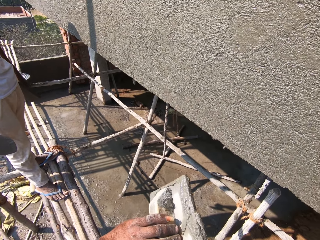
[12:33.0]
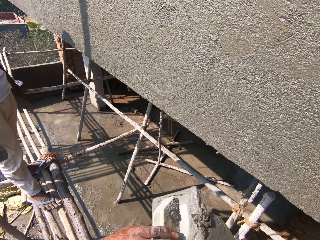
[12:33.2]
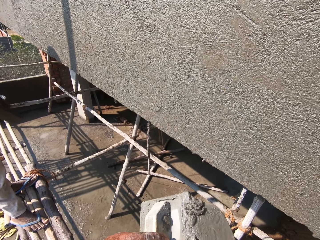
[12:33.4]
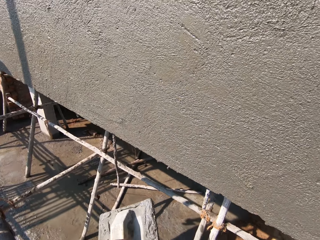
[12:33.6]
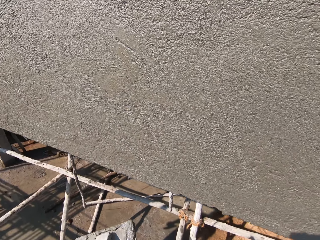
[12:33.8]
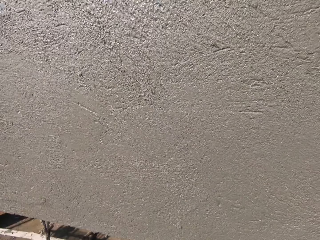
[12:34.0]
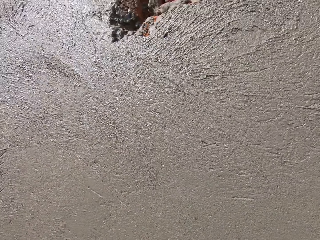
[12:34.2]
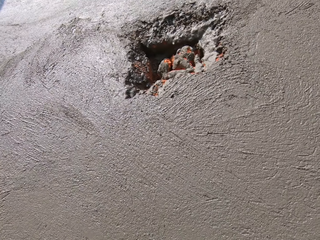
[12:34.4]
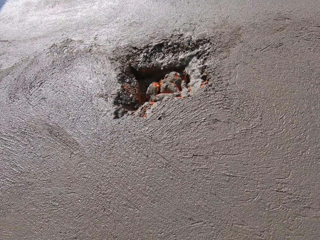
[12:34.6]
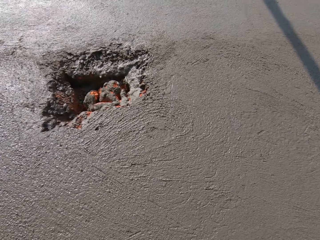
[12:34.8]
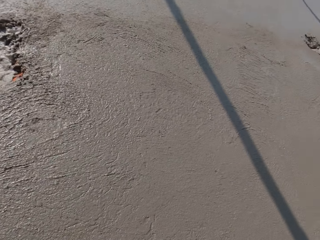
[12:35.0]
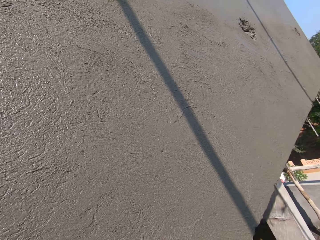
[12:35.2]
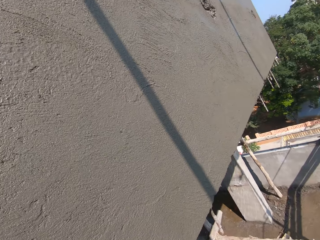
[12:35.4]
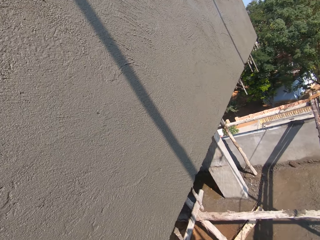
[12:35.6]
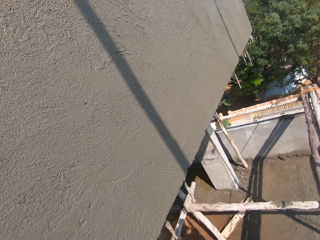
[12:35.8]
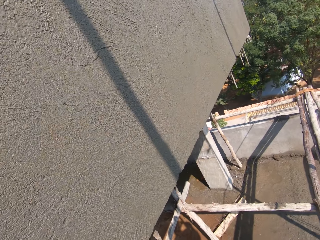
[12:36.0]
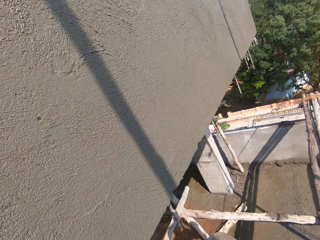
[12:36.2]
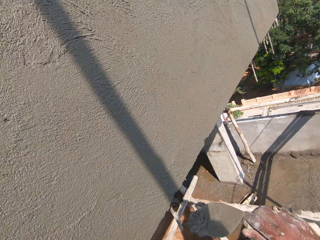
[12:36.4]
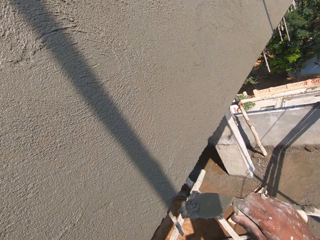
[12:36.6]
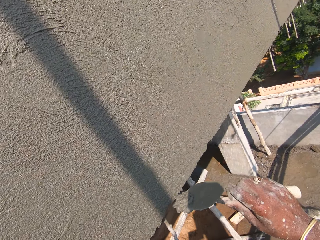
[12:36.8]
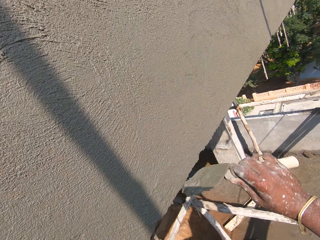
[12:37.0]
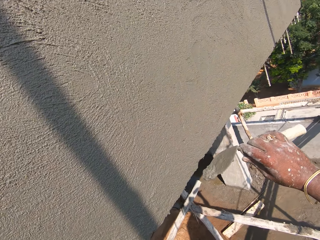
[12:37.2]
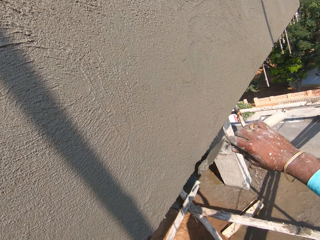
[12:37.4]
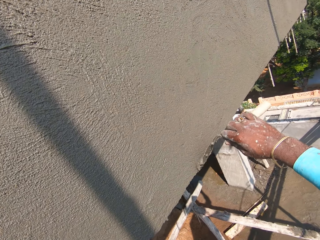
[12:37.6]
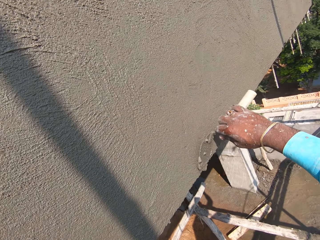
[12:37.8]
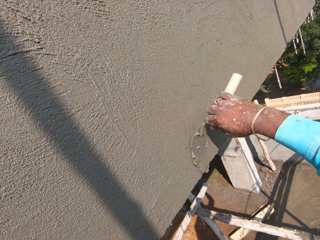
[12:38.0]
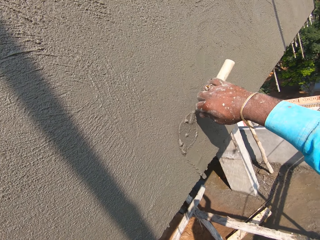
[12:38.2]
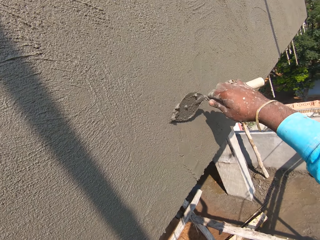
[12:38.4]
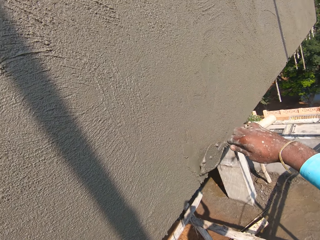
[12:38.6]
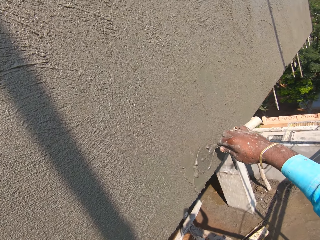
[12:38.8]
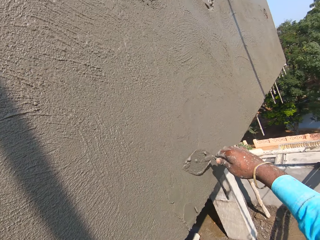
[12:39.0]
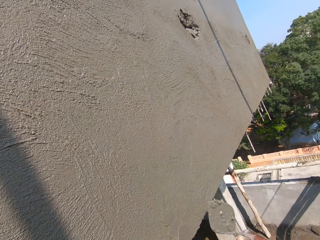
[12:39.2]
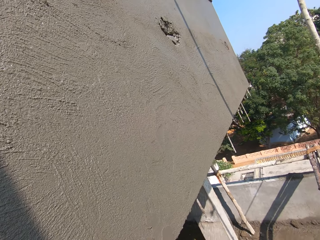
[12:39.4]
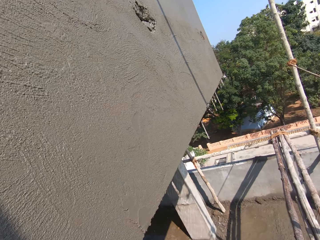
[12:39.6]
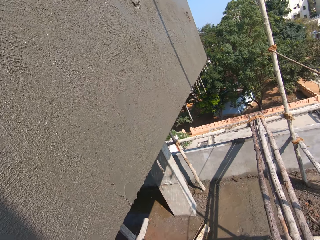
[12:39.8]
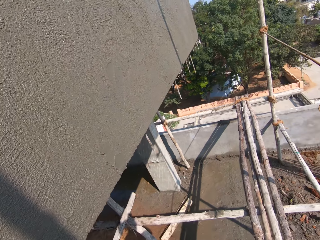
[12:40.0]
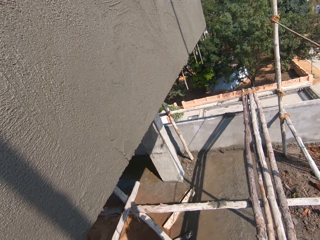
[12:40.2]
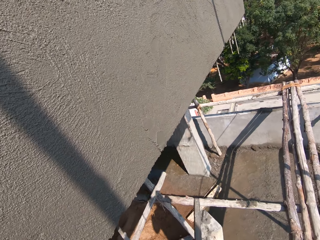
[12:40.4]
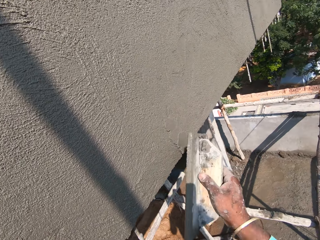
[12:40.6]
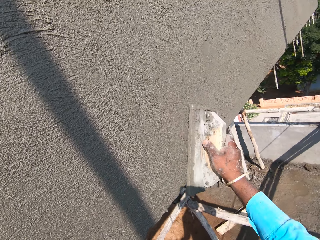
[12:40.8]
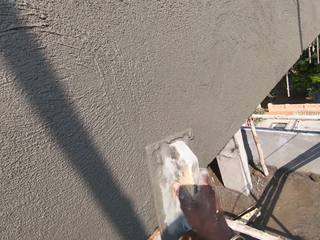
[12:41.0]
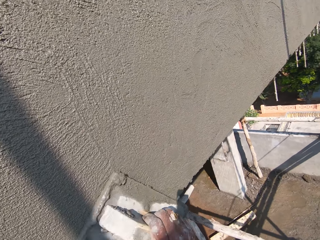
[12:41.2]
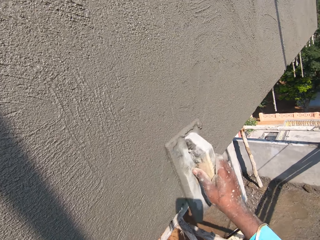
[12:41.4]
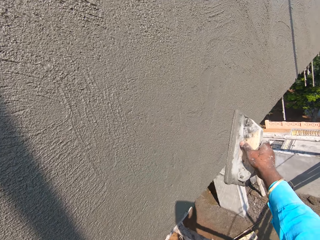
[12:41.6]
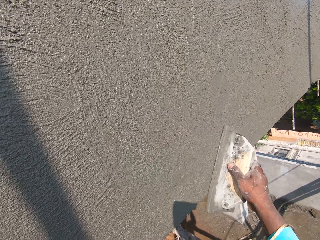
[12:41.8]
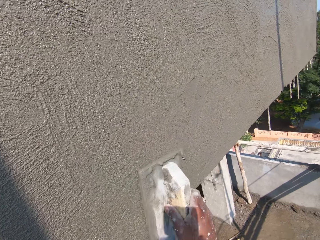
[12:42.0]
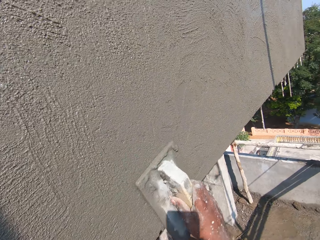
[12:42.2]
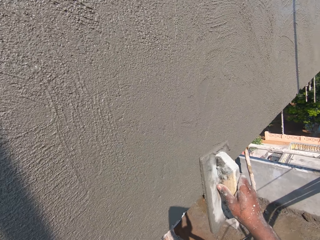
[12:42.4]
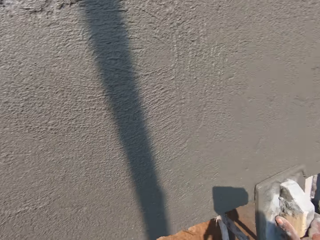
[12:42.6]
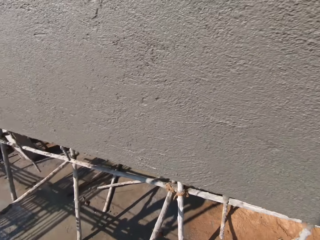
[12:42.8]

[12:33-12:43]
The camera wearer spreads the mortar on the wall with the hand trowel in his right hand. He looks around. He smoothens the mortar on the wall with the float in his right hand.

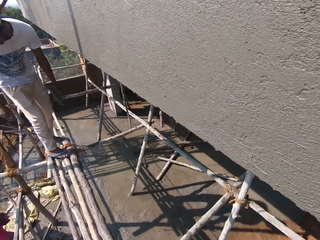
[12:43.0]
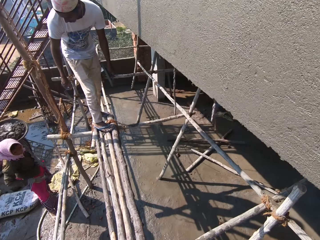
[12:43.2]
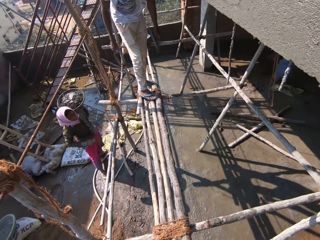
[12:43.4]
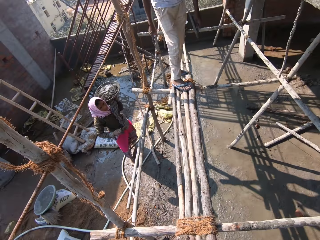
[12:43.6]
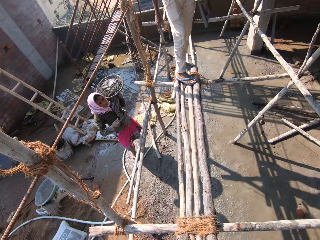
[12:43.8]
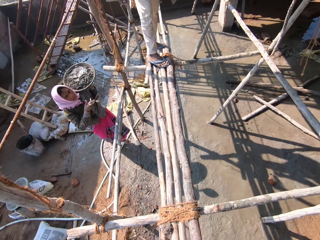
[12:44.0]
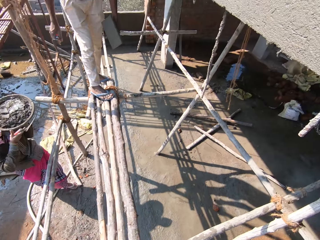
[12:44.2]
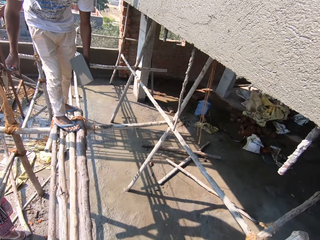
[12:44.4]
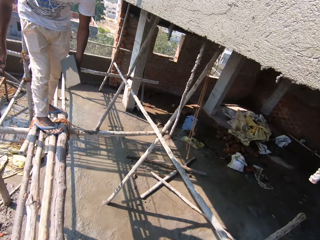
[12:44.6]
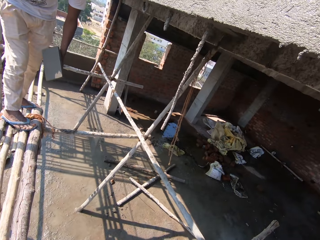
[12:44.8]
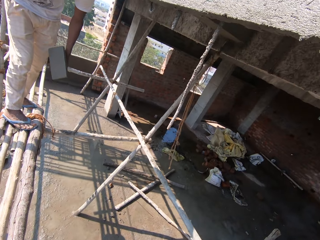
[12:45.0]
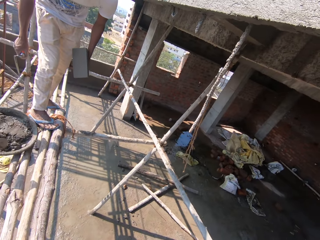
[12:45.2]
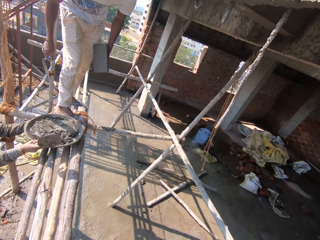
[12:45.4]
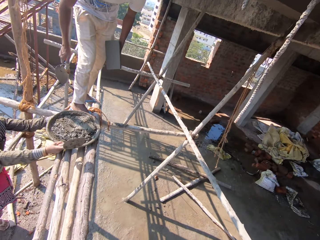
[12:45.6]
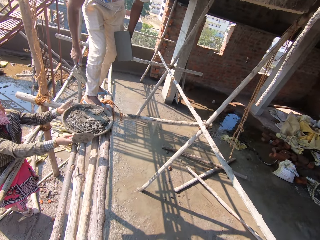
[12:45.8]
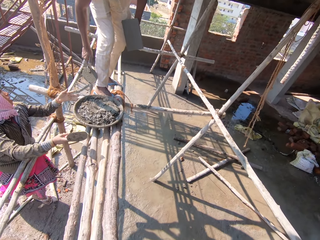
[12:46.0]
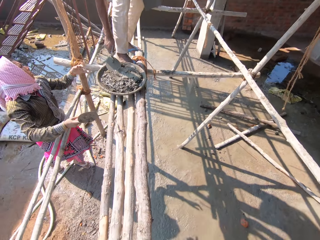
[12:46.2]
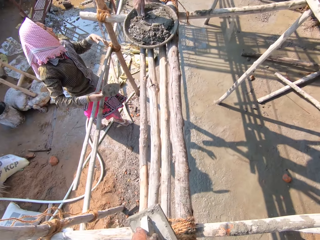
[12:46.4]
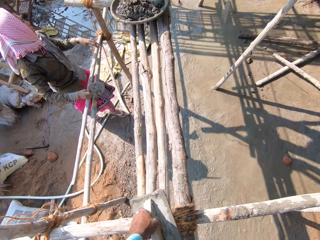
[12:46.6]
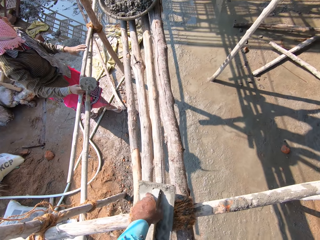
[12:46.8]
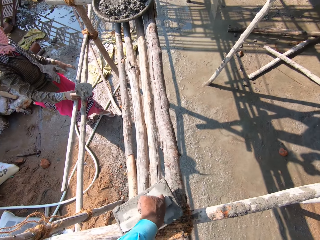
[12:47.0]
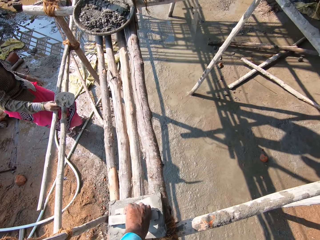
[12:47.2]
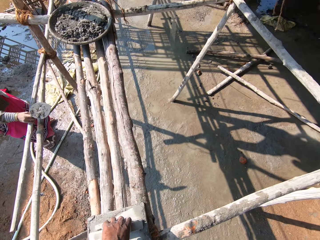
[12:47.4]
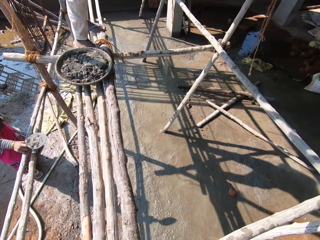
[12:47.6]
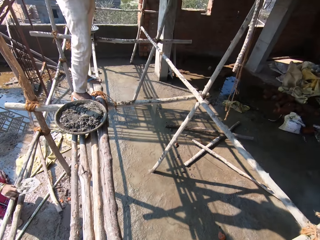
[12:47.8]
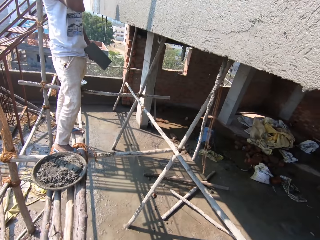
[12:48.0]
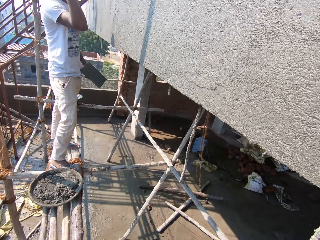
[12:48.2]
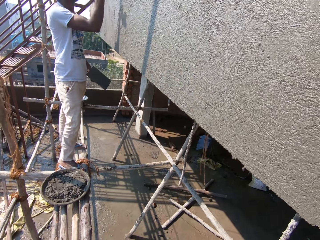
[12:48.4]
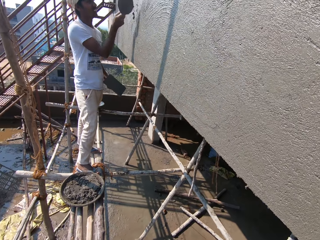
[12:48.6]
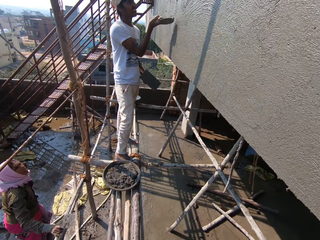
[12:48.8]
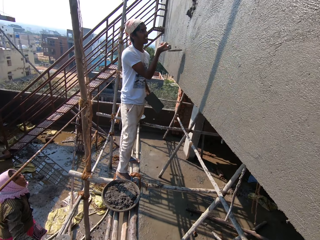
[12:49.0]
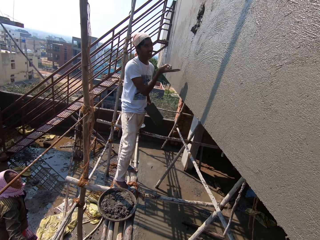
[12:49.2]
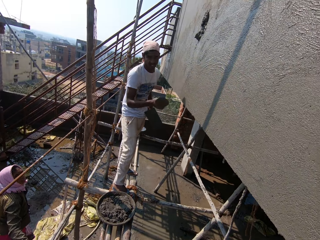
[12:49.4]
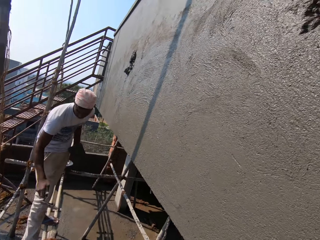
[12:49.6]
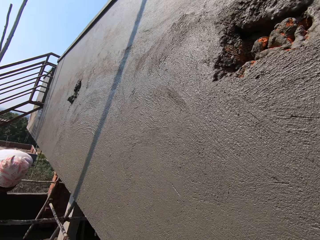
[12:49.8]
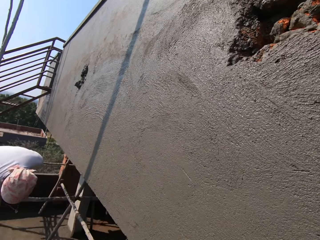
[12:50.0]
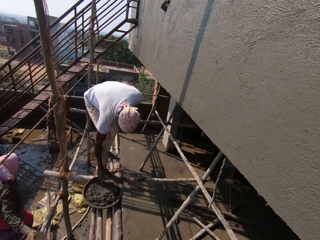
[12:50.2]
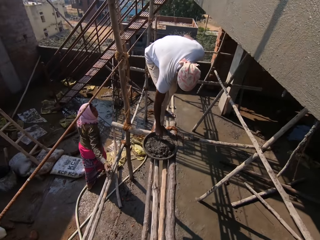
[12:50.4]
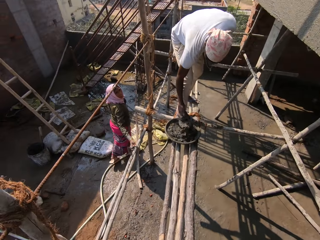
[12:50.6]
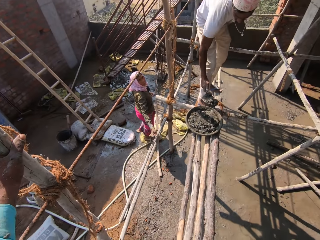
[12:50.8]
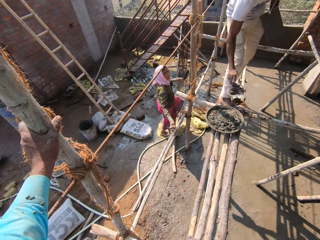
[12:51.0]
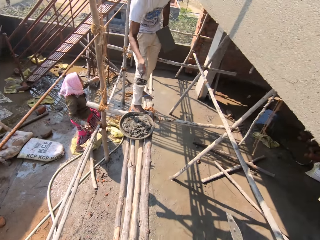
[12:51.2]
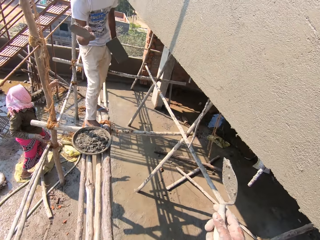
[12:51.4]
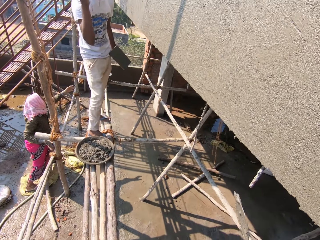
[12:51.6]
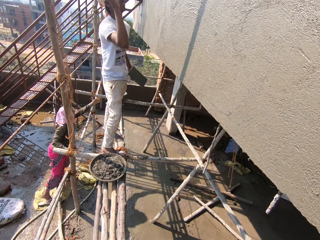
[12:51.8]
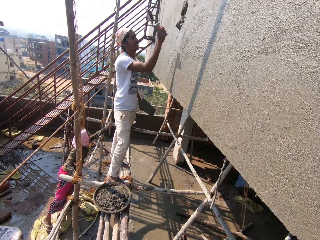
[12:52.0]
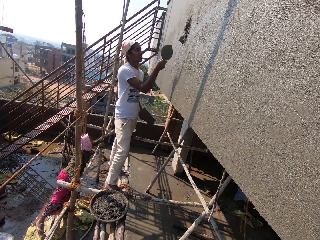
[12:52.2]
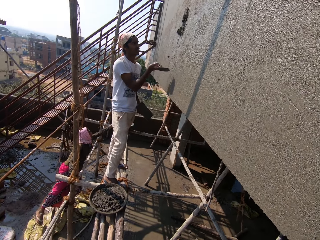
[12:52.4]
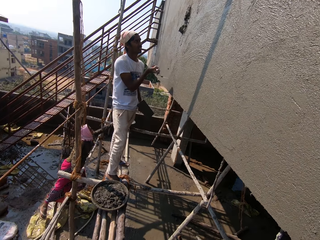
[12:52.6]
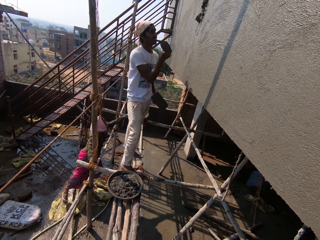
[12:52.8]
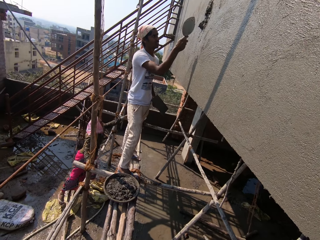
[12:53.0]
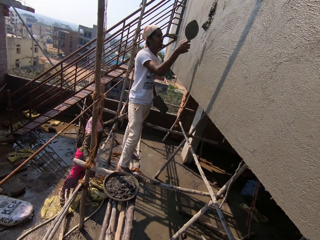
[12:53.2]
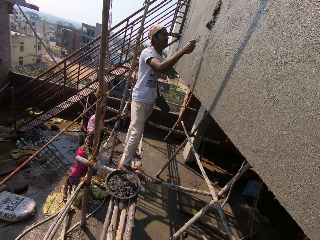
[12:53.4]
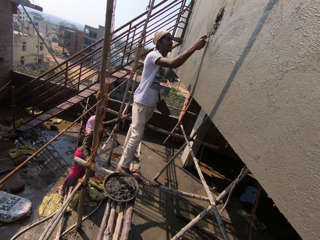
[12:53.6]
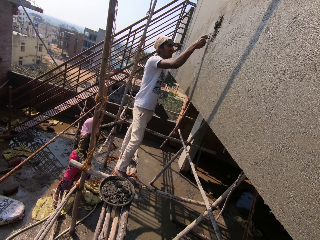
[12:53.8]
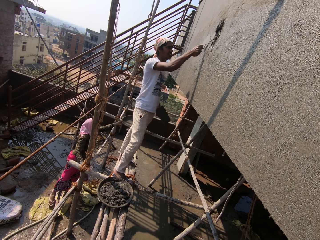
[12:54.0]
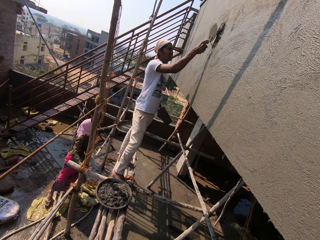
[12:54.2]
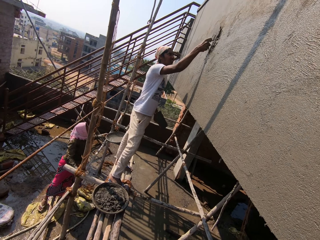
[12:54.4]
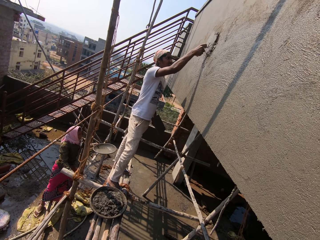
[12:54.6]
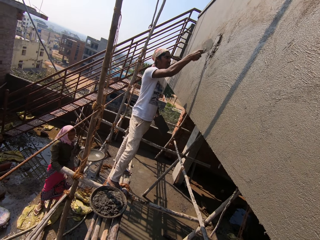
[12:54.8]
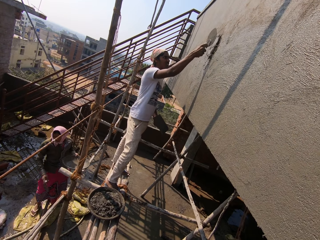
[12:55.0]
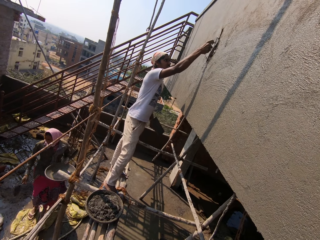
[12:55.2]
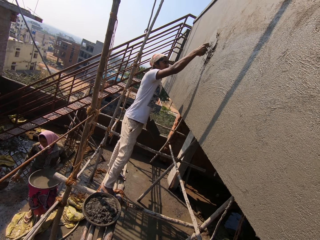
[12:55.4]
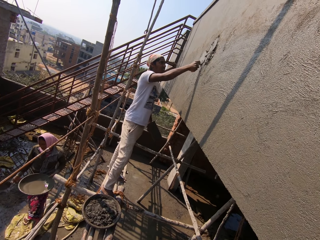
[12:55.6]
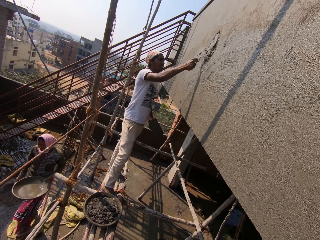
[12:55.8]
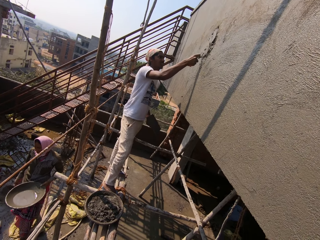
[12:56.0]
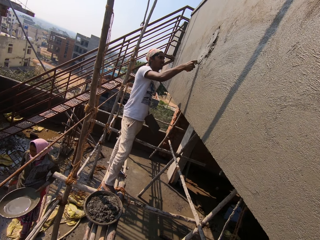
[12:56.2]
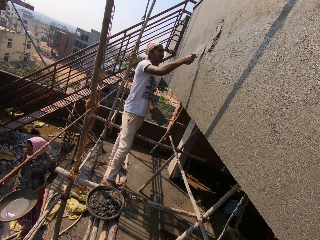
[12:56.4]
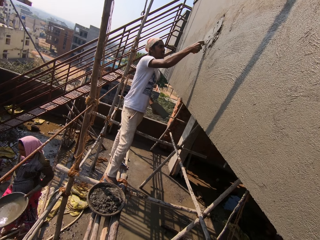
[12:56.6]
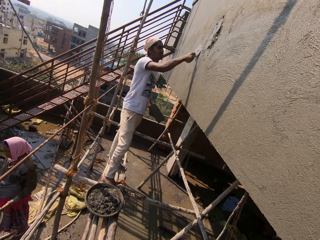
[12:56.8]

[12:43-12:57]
The camera wearer looks around. The woman drops a head pan on the scaffold with both hands. The camera wearer places the float on the scaffold with his right hand. The man plasters mortar on the wall with the hand trowel in his right hand. The camera wearer looks around. The man takes mortar from the head pan with the hand trowel in his right hand, plasters the mortar on the wall with the hand trowel in his right hand and spreads the mortar on the wall with the hand trowel in his right hand. The woman picks the head pan from the scaffold with her left hand.
